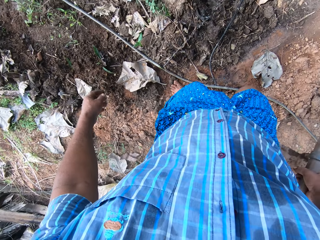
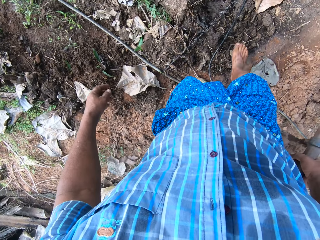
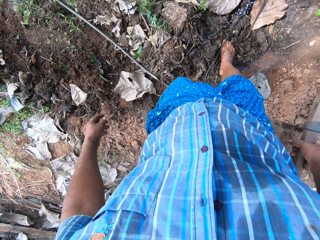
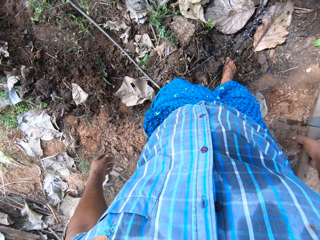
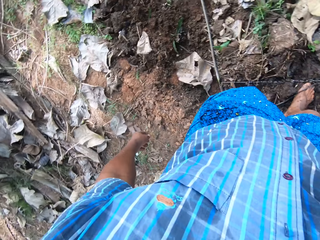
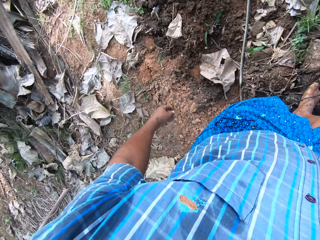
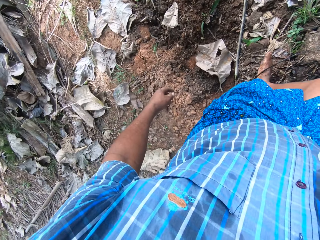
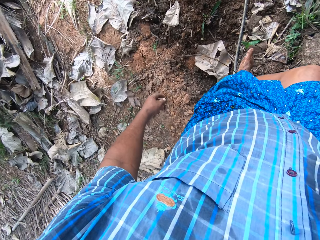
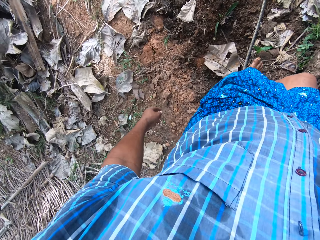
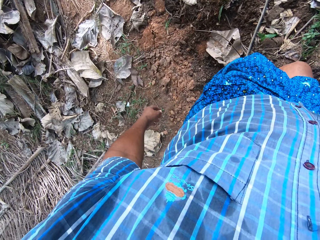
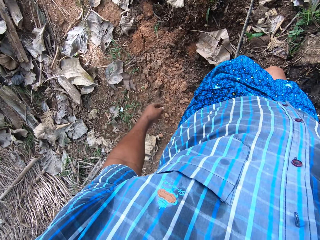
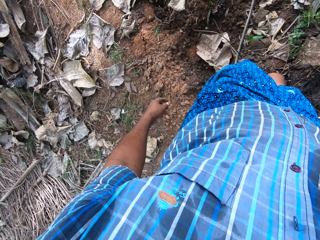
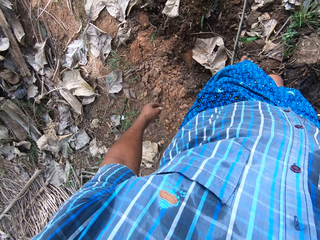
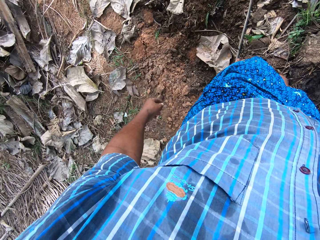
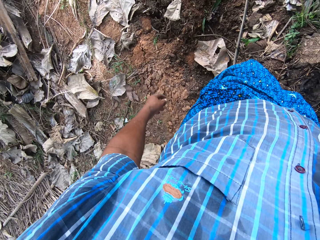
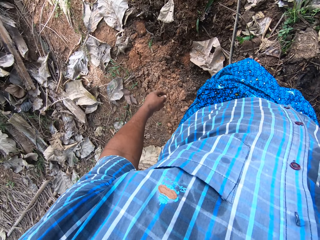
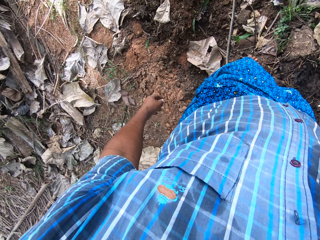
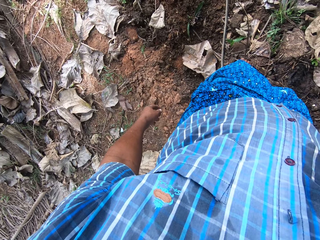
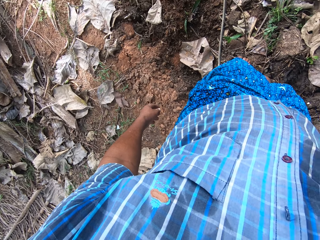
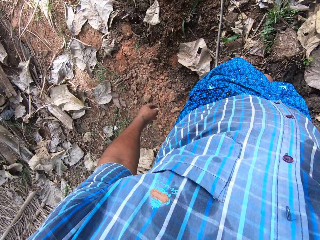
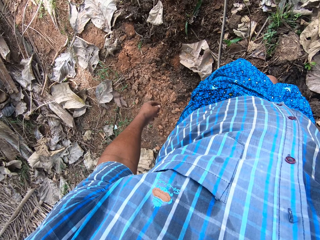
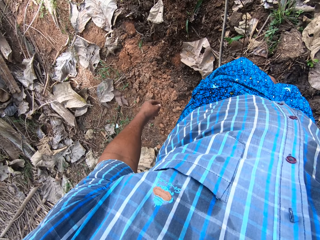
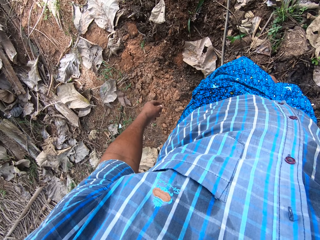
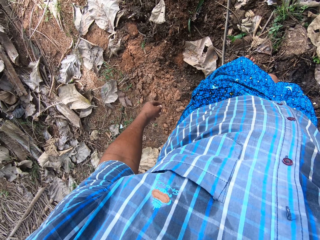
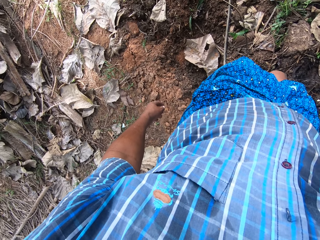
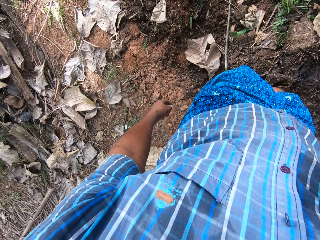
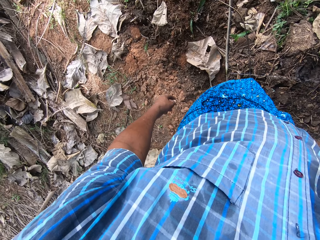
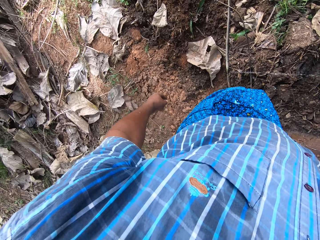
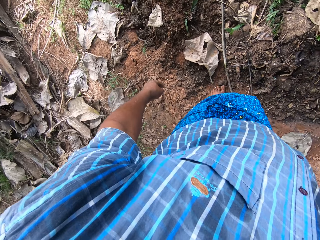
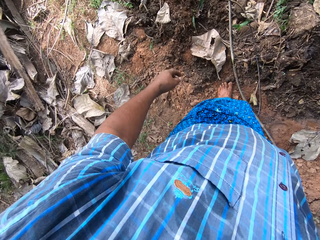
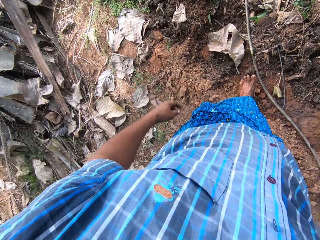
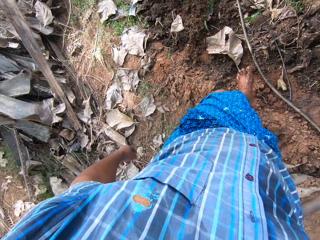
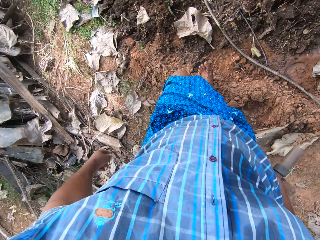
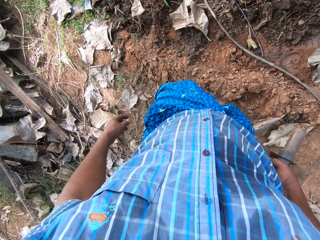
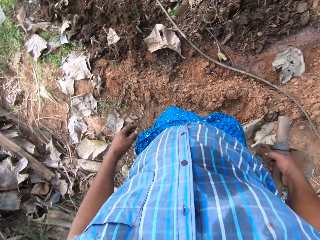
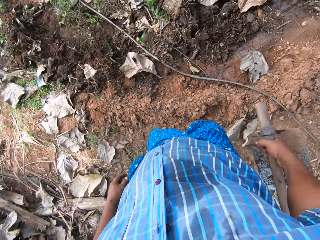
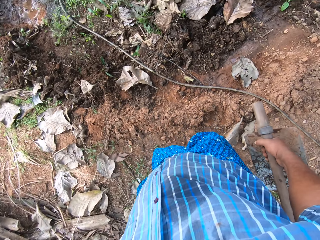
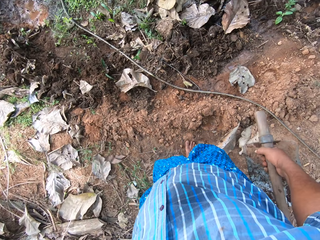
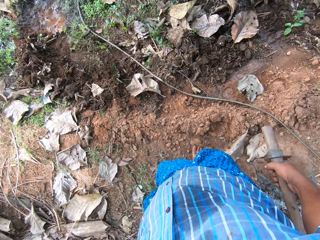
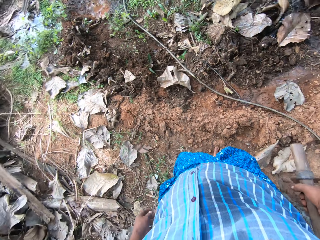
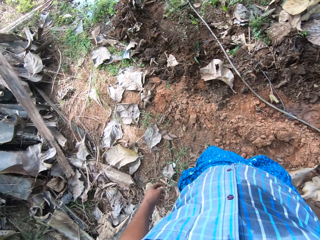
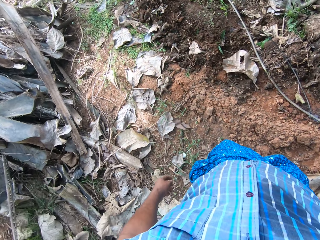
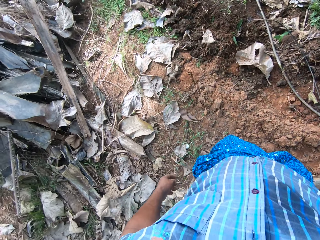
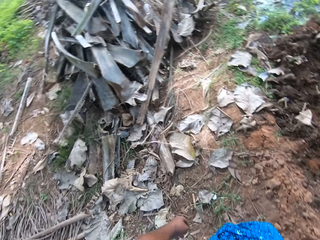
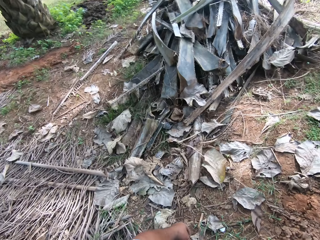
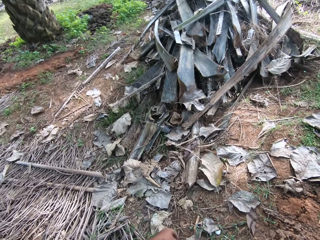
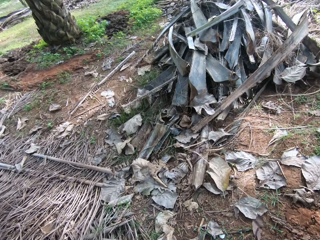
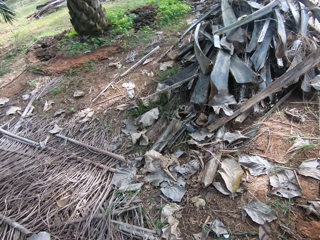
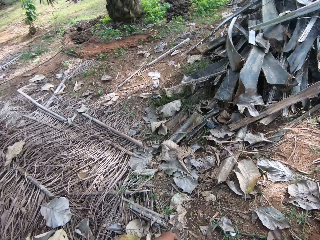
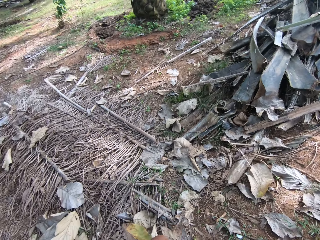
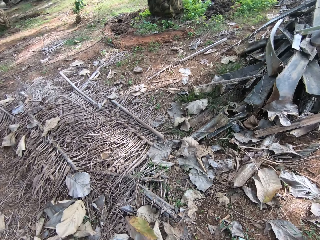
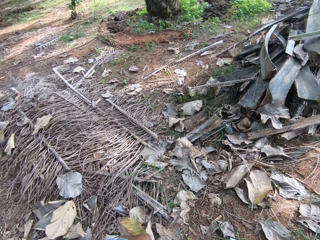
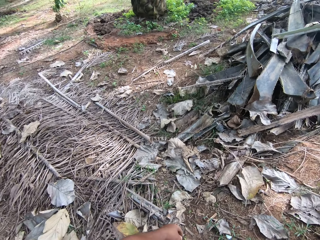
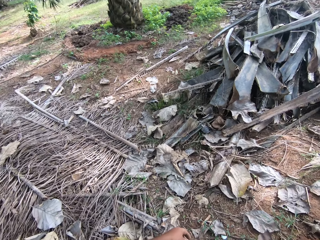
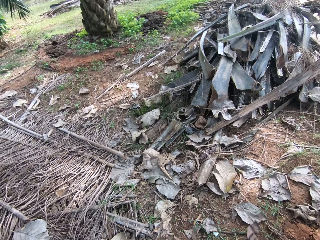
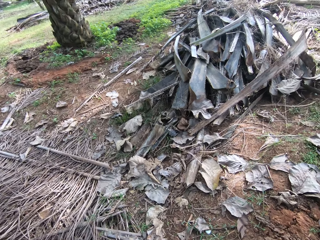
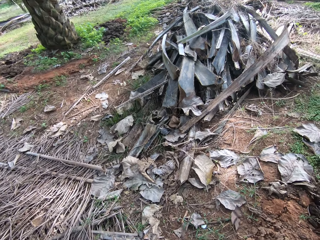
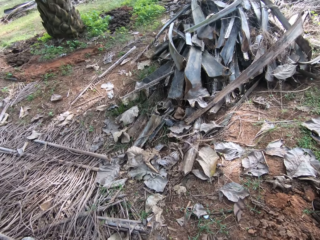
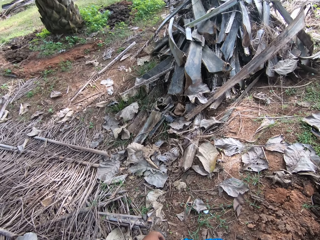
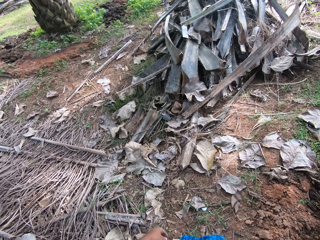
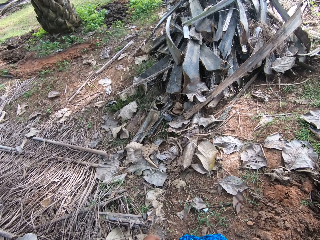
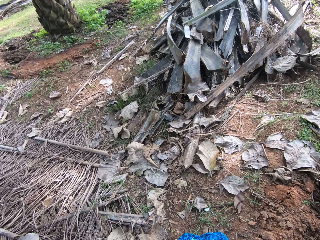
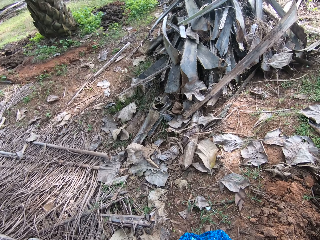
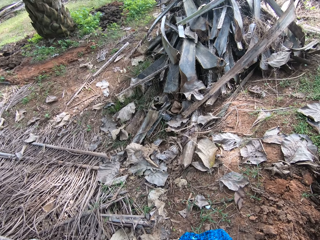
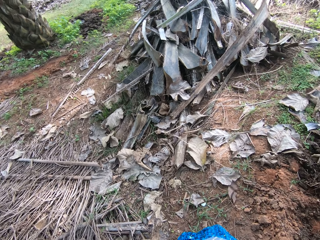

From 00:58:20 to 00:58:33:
The camera wearer looks around.

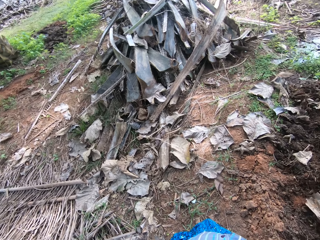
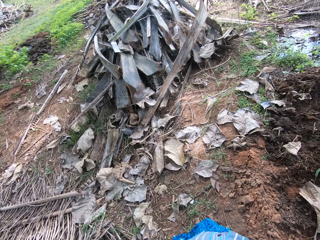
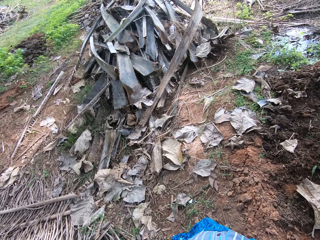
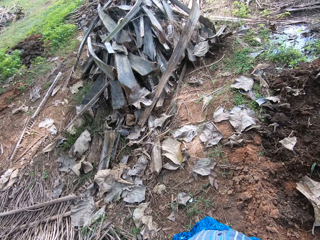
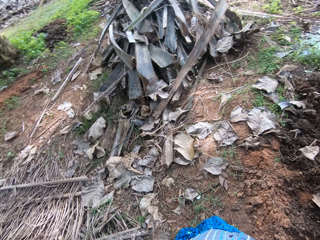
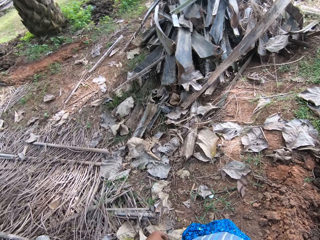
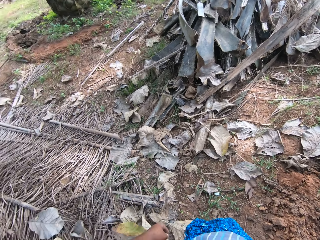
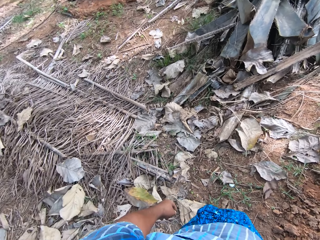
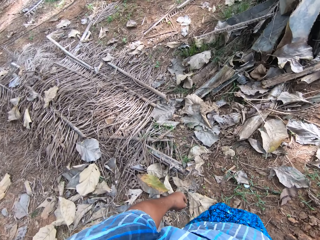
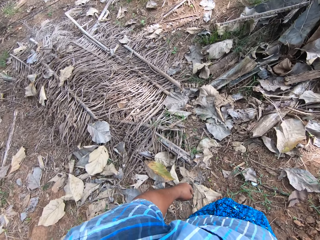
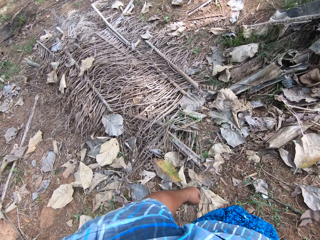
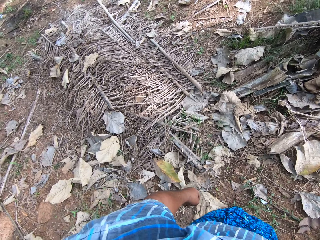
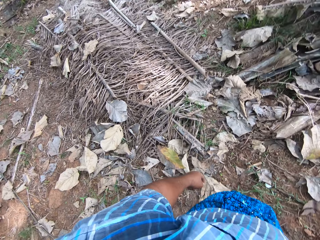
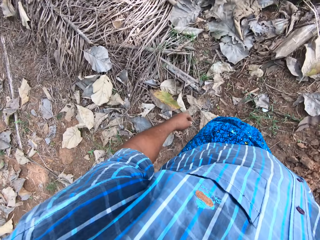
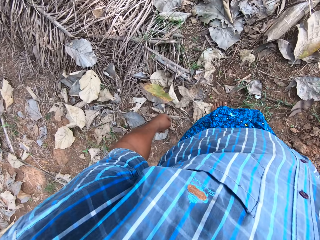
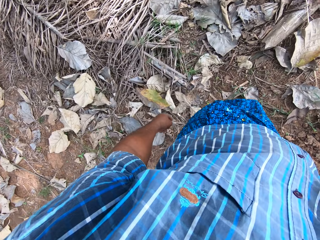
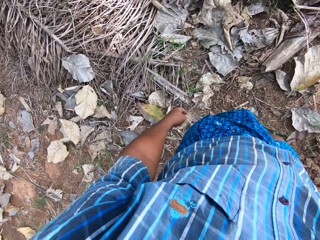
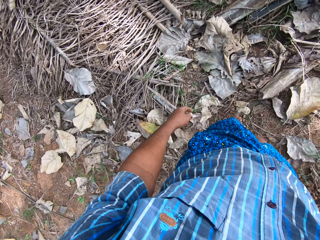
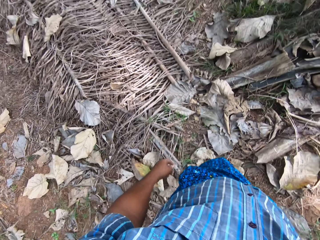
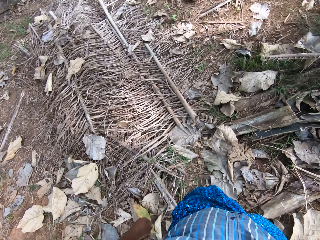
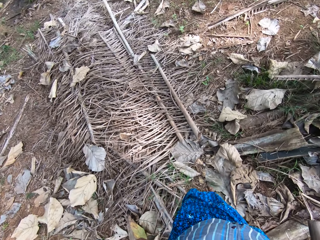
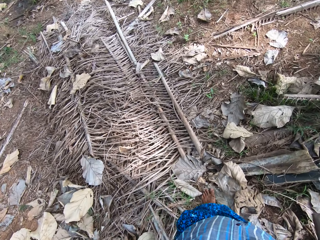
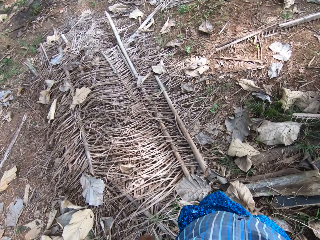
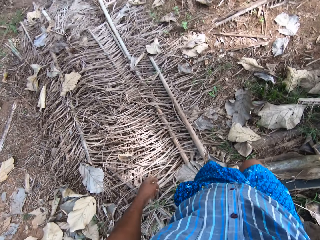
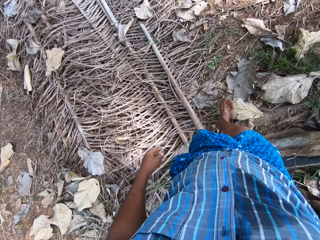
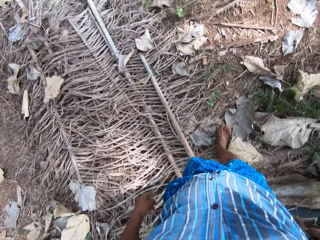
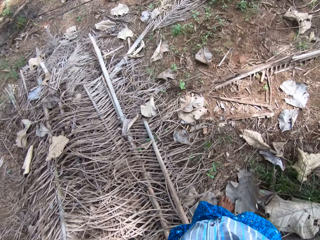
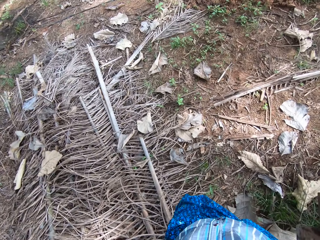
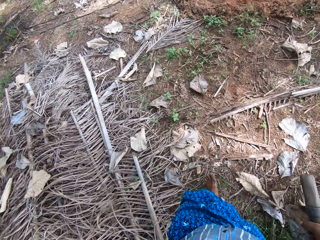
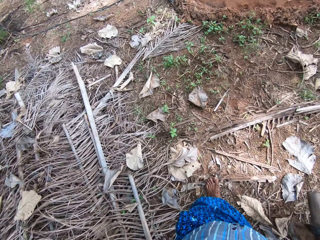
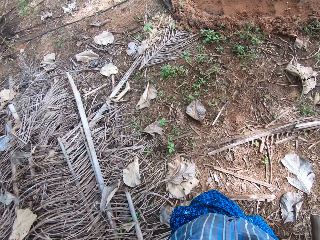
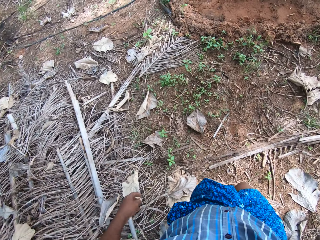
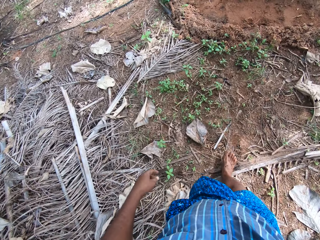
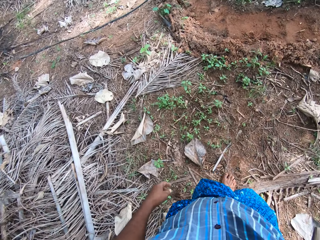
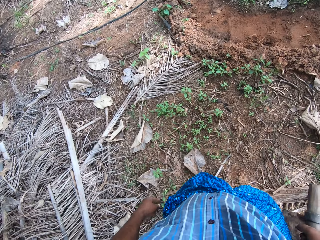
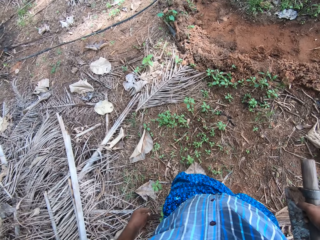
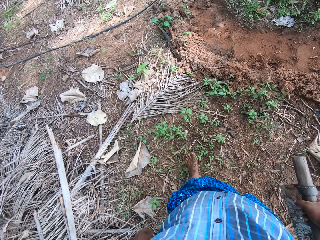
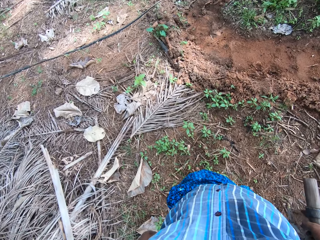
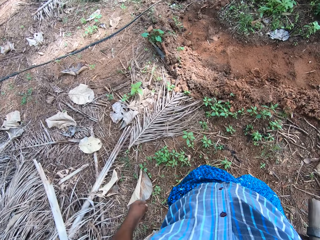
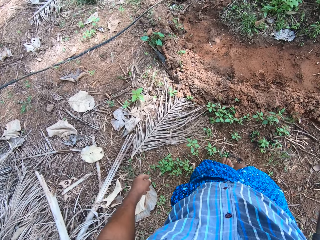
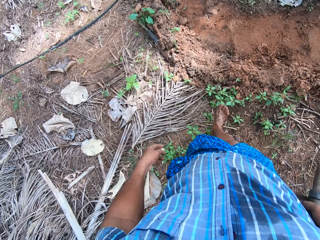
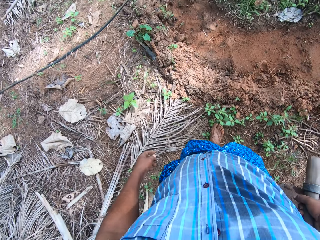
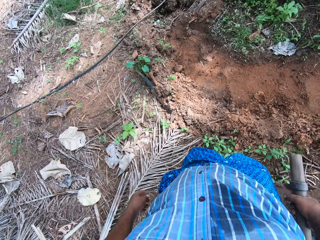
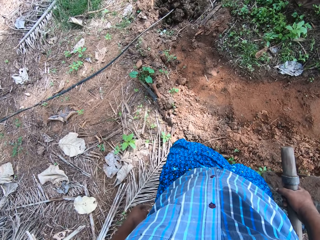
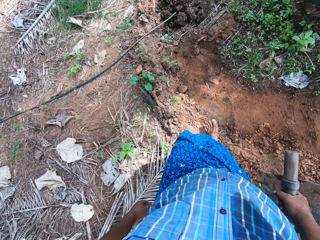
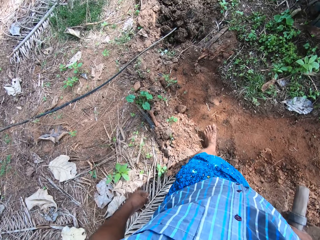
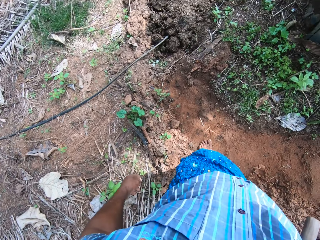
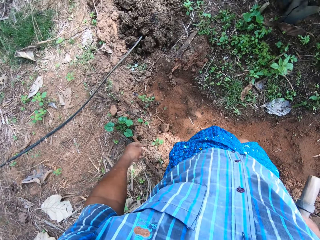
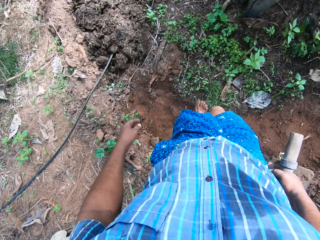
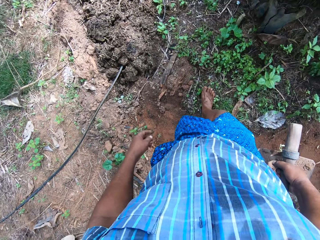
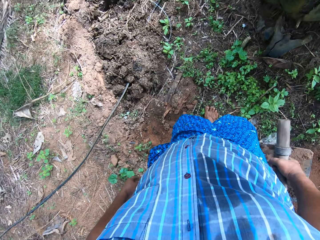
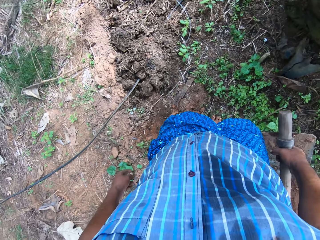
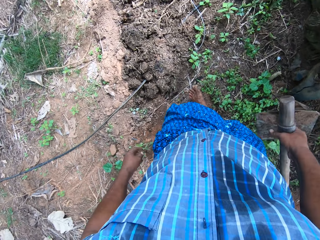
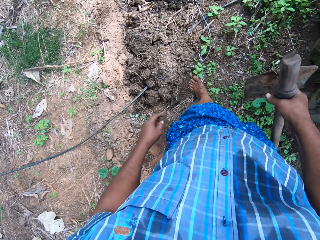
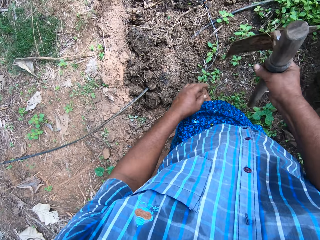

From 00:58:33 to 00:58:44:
The camera wearer starts walking.
